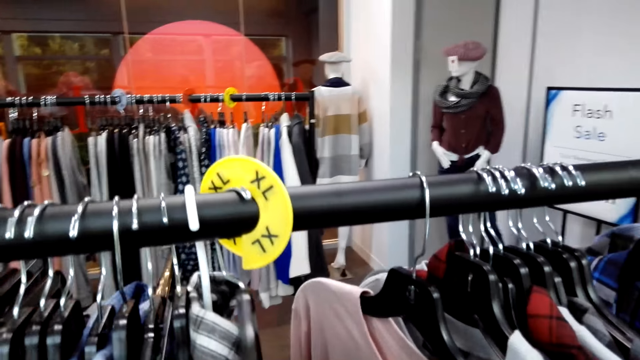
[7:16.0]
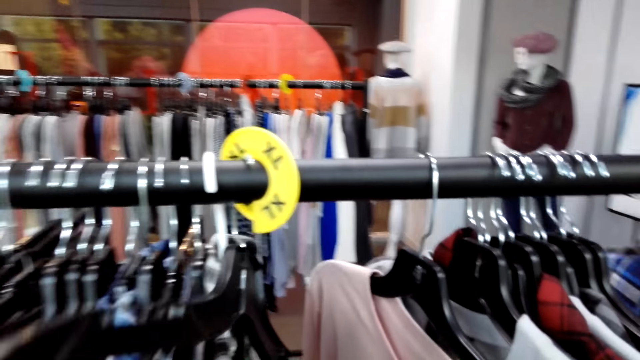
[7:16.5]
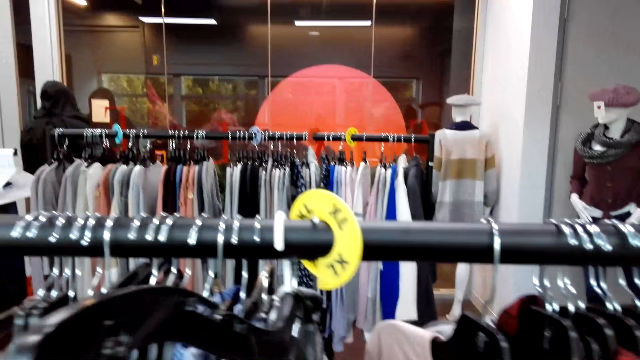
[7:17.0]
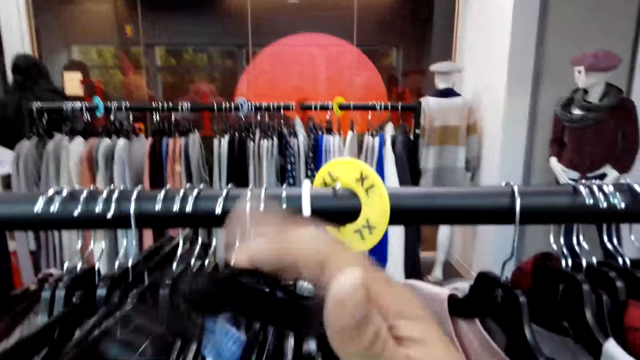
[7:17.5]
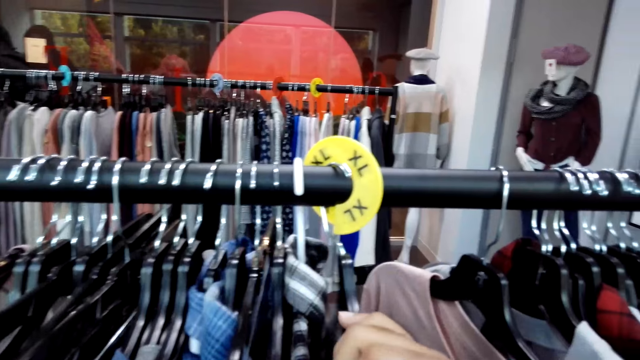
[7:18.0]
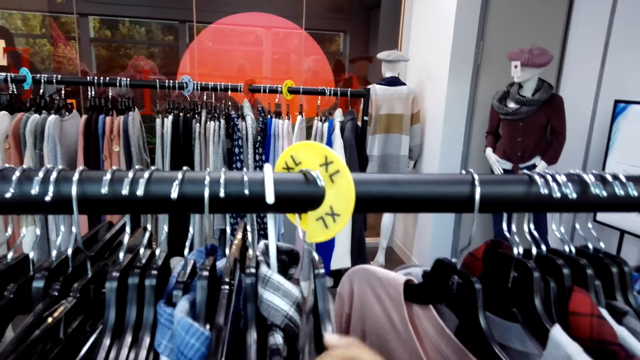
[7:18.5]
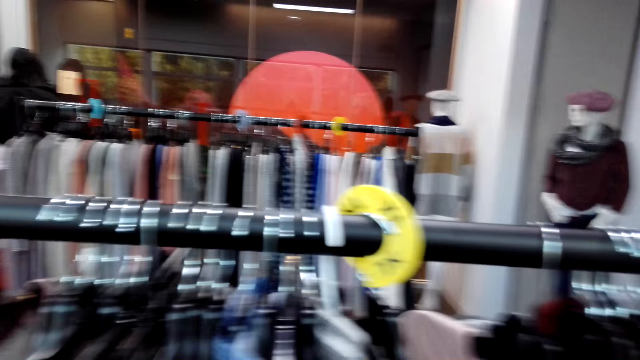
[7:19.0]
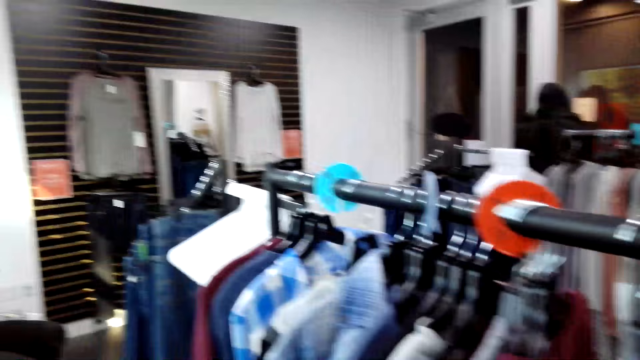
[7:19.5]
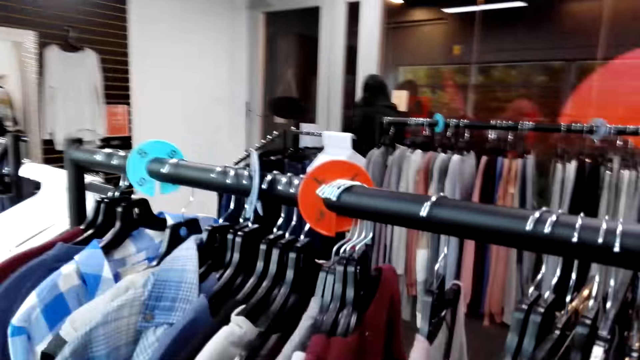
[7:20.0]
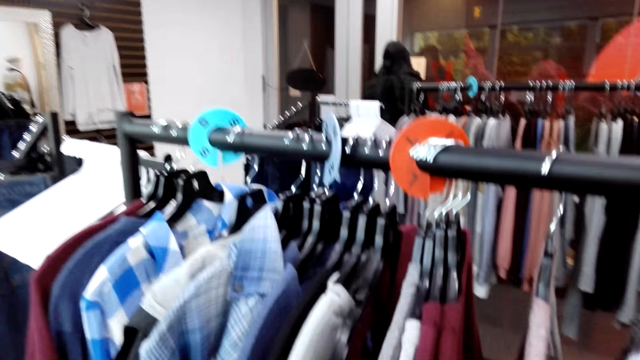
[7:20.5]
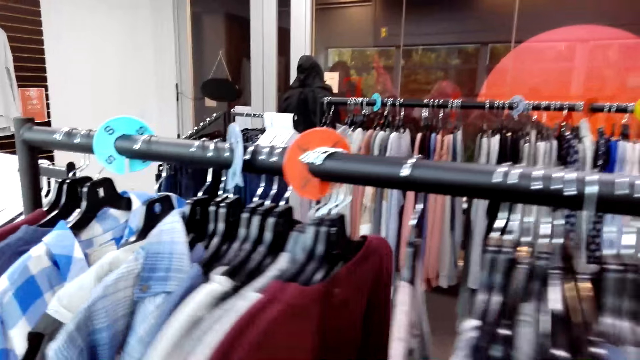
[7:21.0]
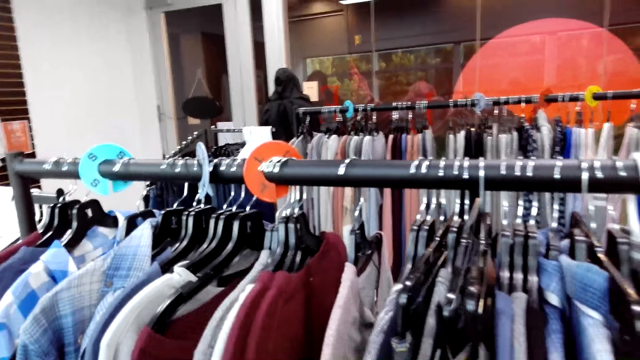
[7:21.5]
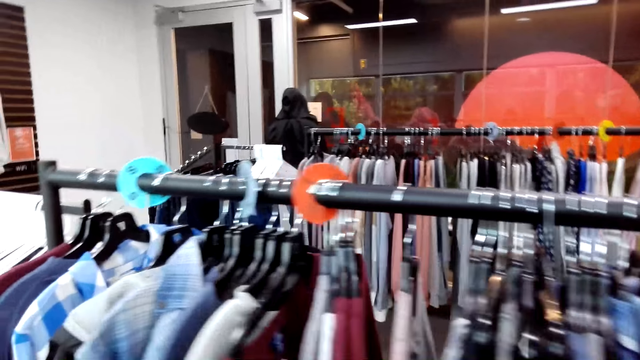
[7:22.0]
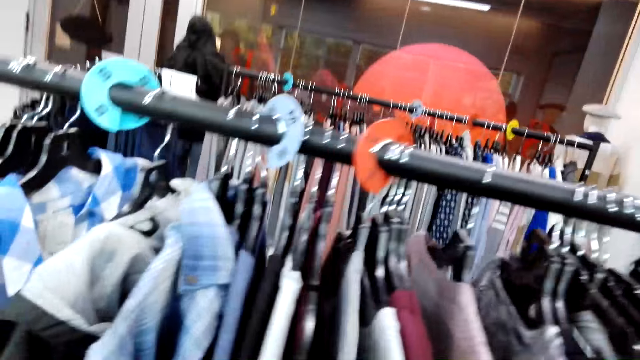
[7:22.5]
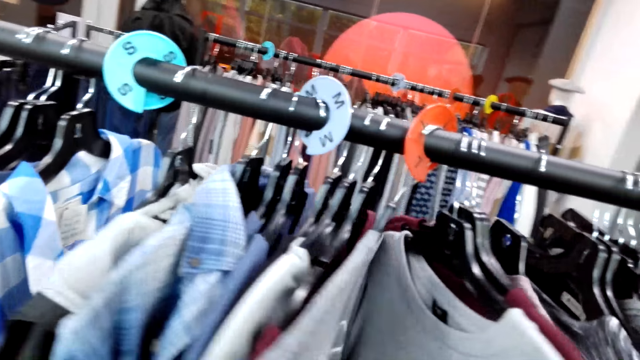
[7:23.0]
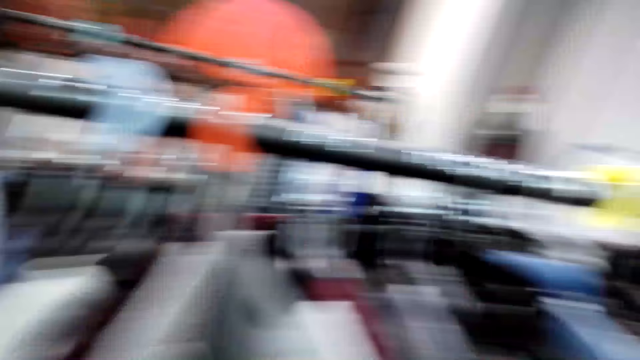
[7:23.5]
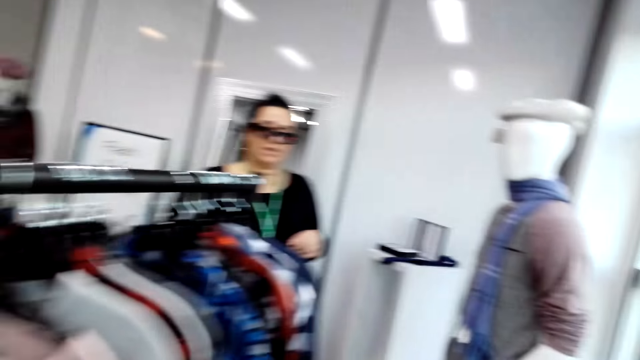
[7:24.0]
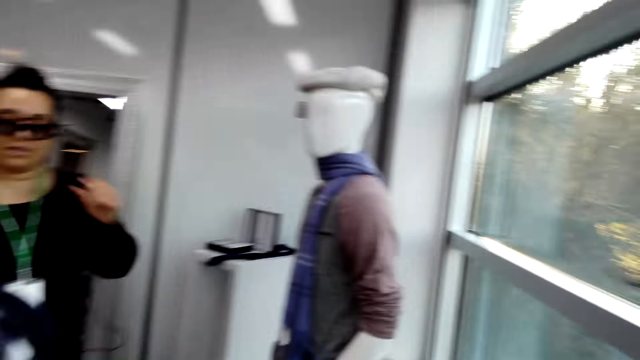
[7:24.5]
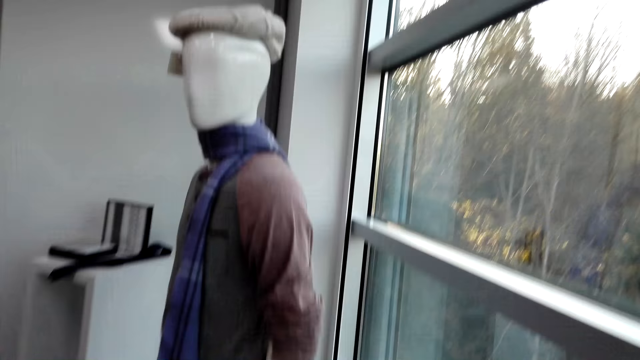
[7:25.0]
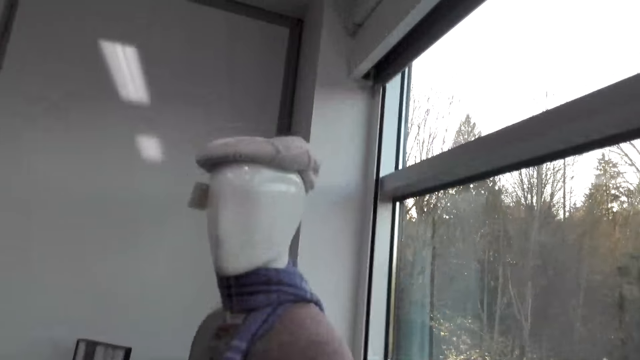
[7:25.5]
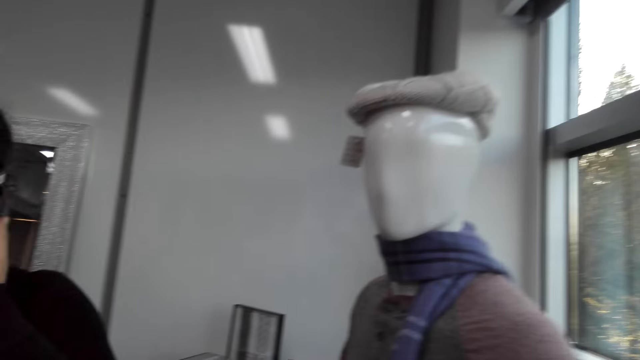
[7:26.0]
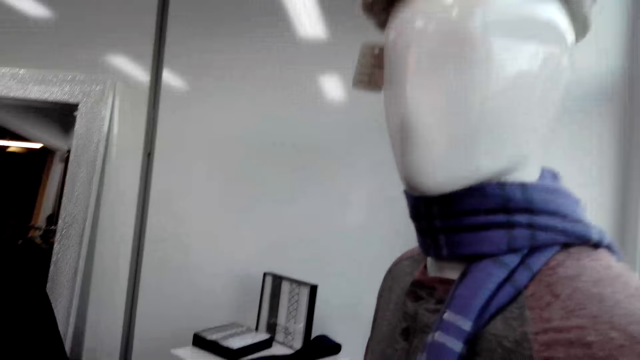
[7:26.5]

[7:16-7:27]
A person moves in the store. The camera wearer walks on the floor in the store.

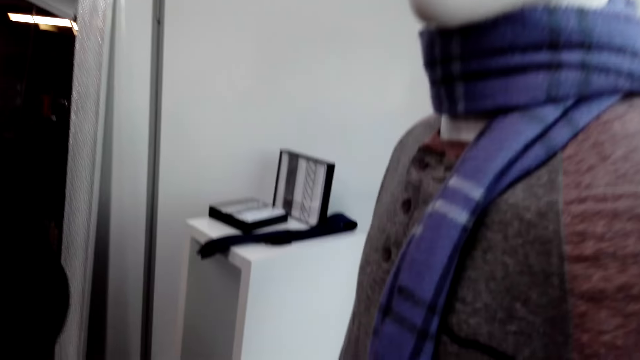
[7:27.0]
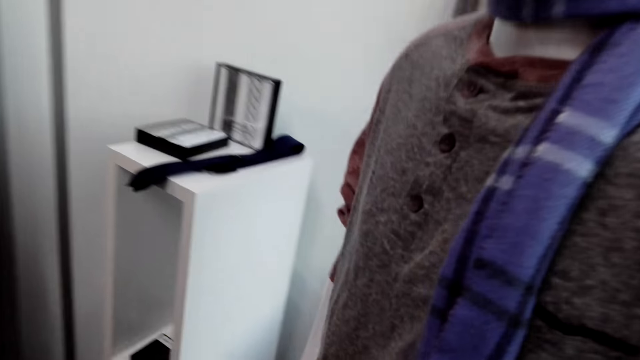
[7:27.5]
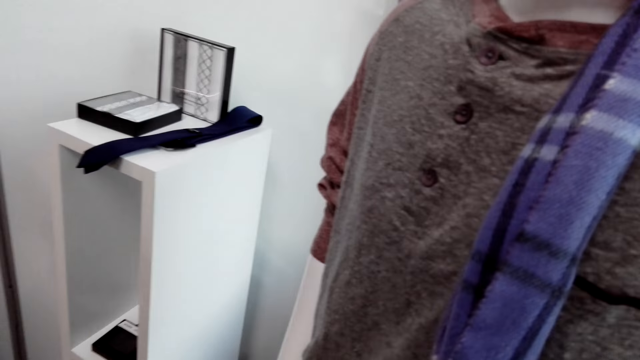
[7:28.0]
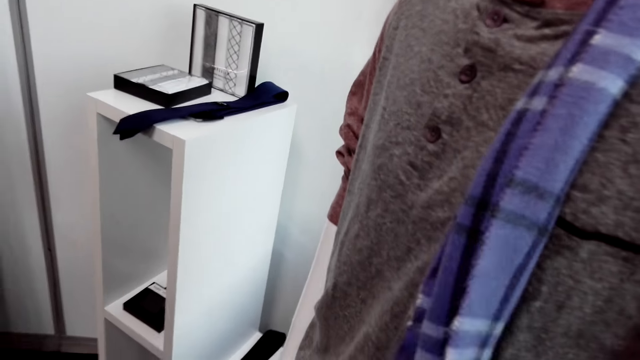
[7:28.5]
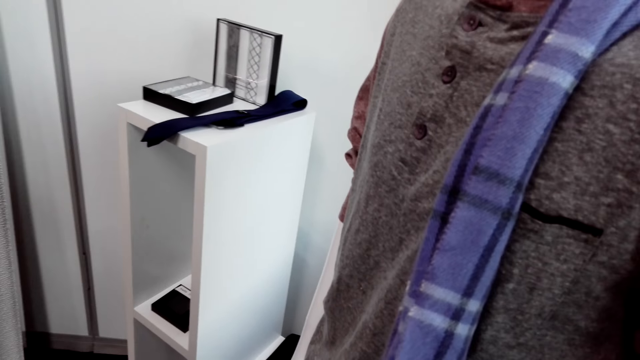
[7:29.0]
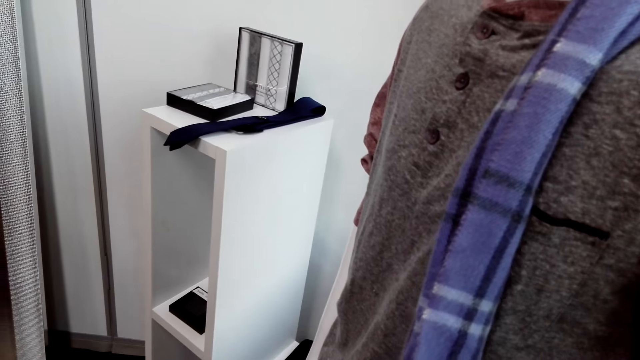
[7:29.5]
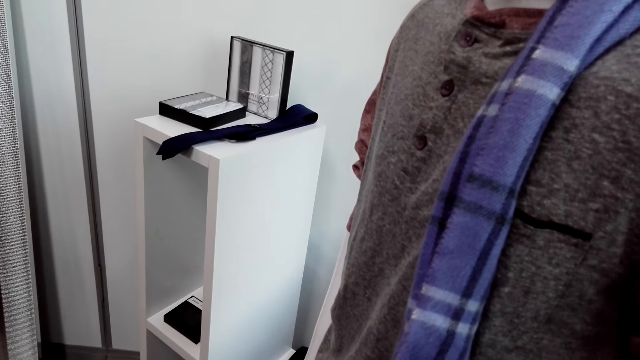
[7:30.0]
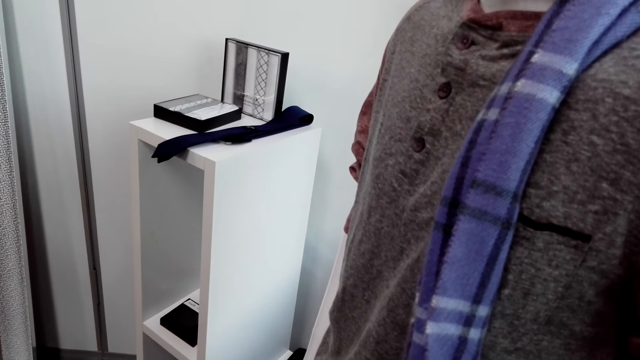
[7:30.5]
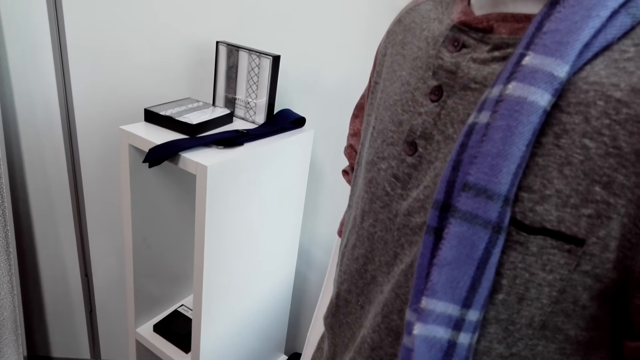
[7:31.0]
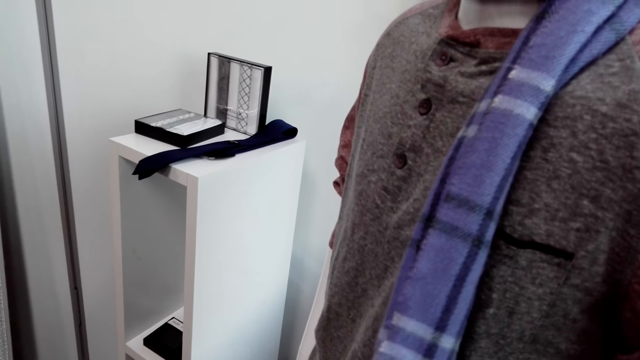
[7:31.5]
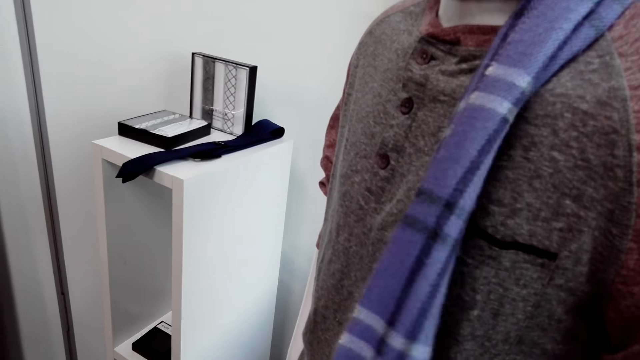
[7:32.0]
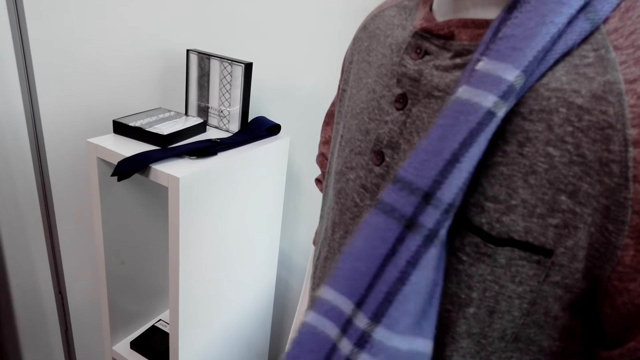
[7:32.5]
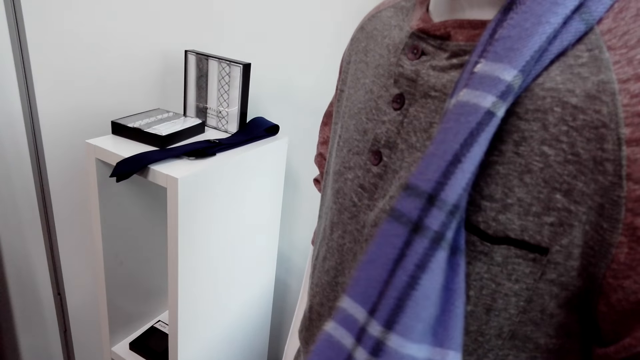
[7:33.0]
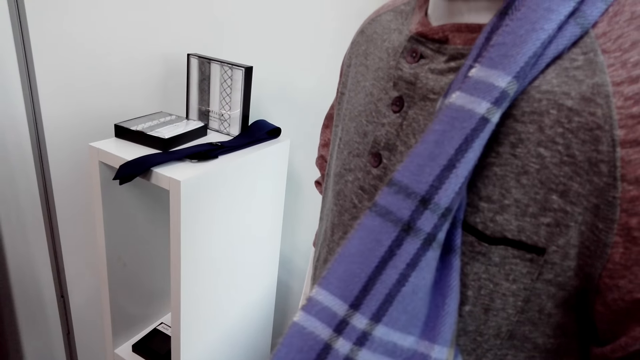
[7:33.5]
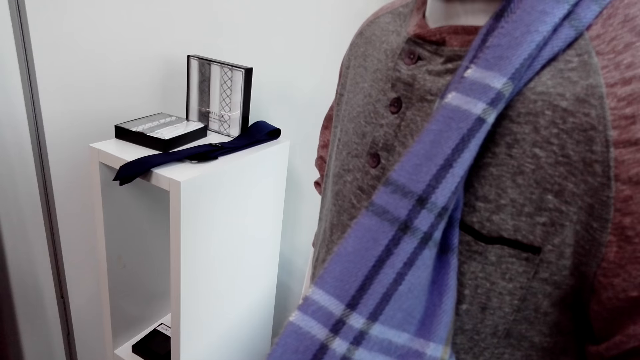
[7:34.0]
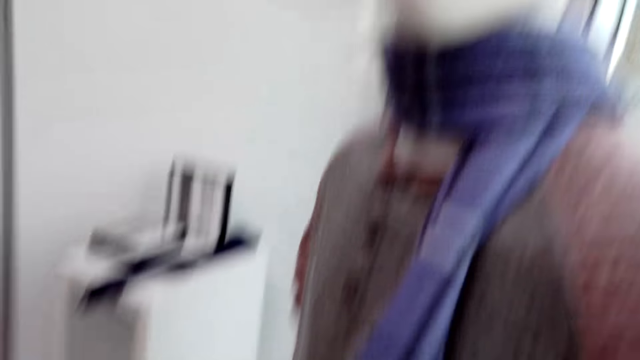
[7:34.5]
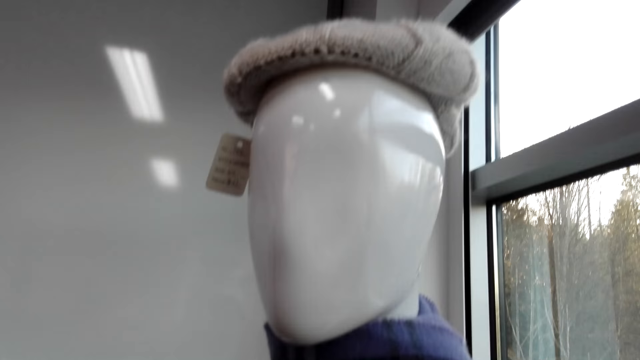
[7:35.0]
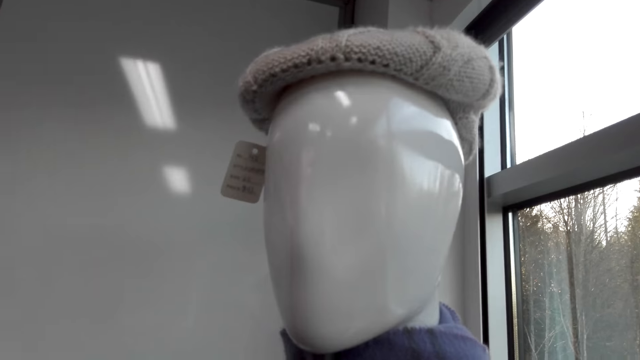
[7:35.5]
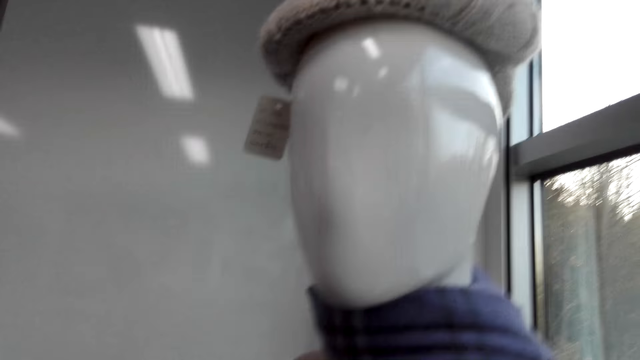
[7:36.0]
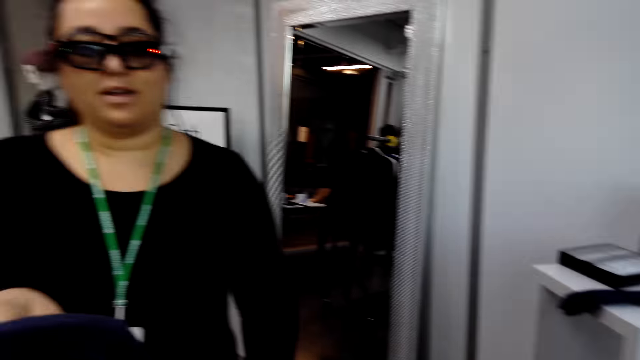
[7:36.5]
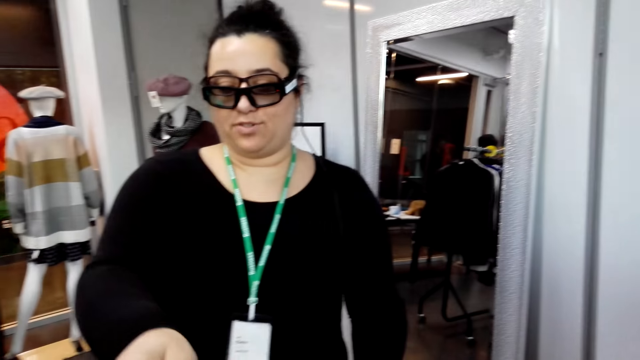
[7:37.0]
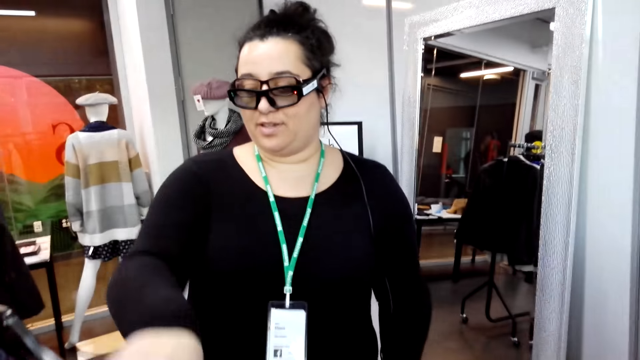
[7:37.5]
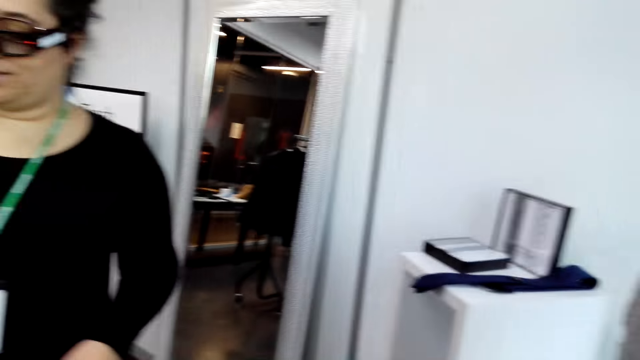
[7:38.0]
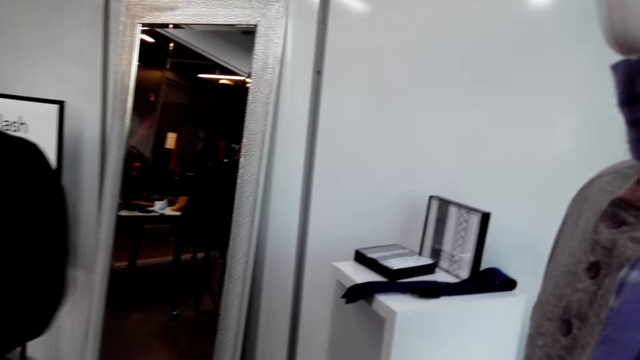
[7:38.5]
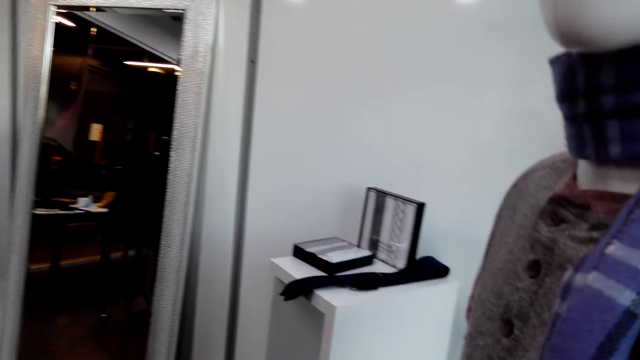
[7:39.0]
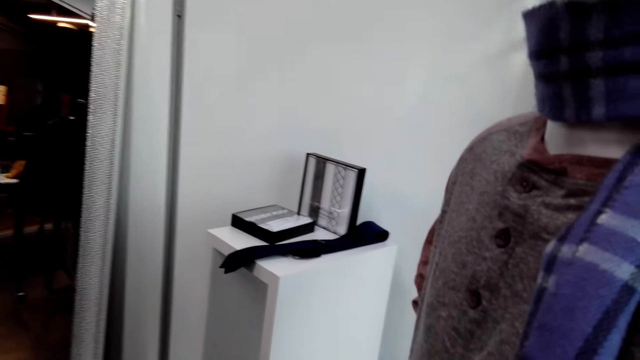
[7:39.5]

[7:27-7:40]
The camera wearer touches the scarf. They move the scarf. They look at the hat. A lady holds the cloth on the hand. The lady moves the hand.
